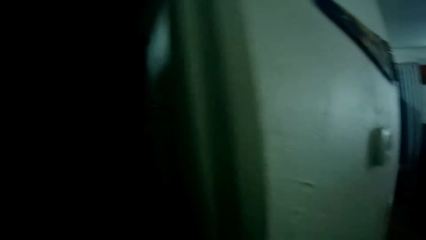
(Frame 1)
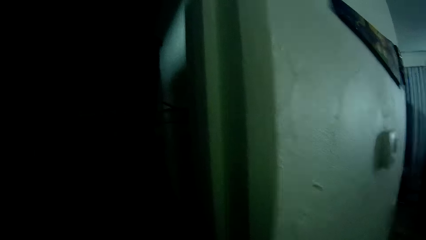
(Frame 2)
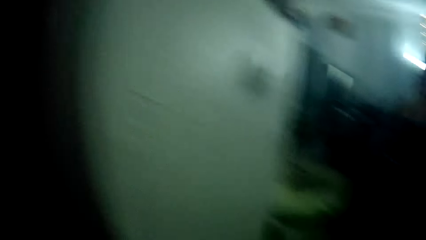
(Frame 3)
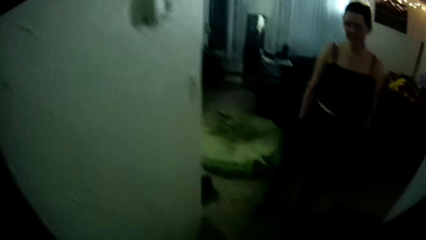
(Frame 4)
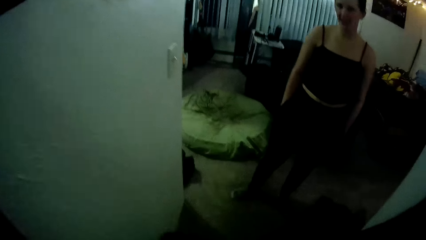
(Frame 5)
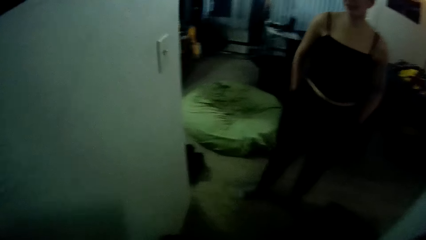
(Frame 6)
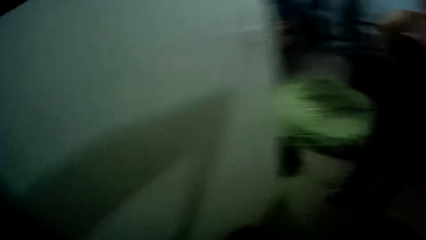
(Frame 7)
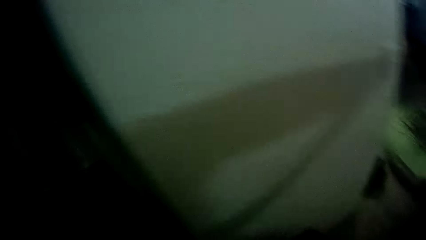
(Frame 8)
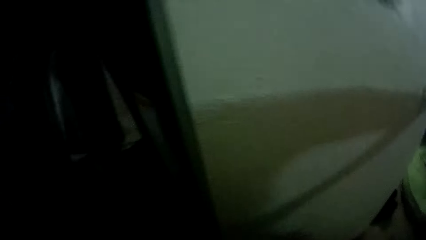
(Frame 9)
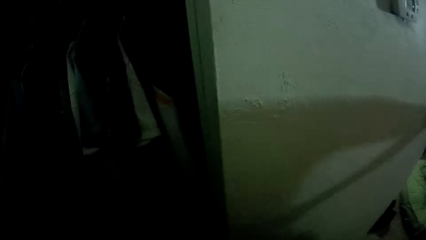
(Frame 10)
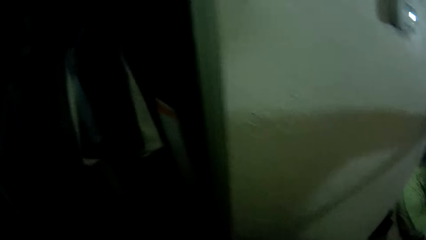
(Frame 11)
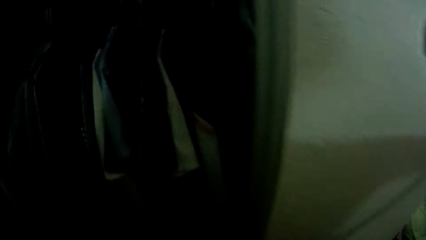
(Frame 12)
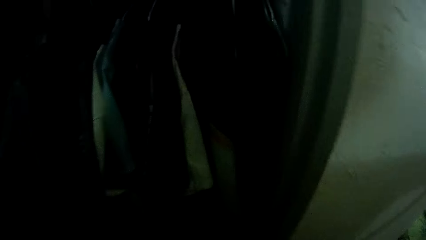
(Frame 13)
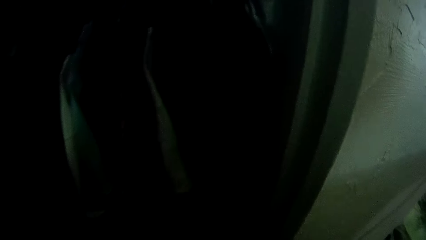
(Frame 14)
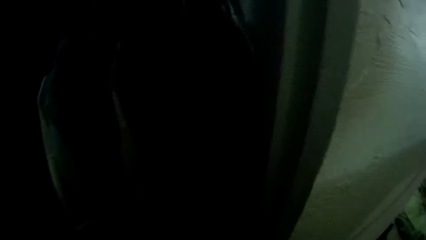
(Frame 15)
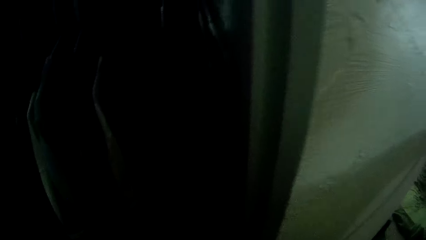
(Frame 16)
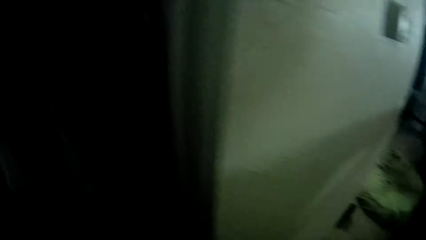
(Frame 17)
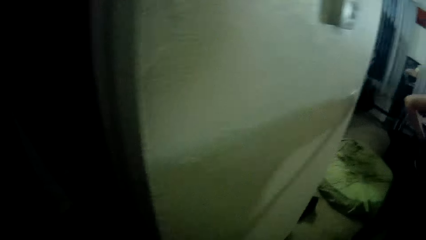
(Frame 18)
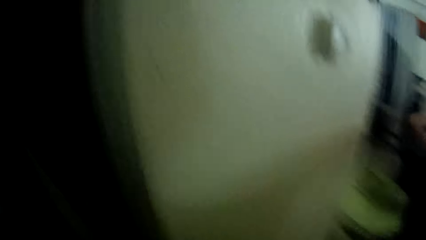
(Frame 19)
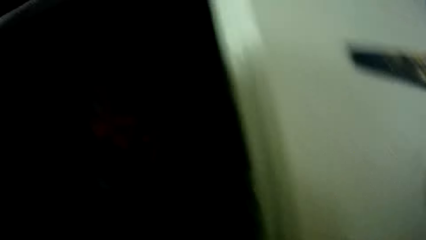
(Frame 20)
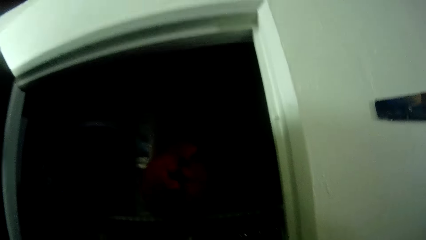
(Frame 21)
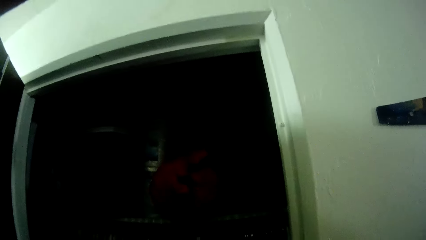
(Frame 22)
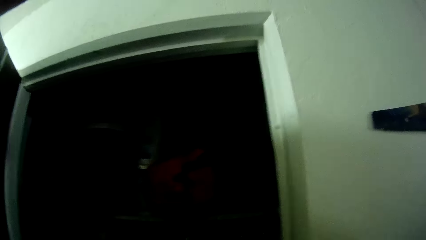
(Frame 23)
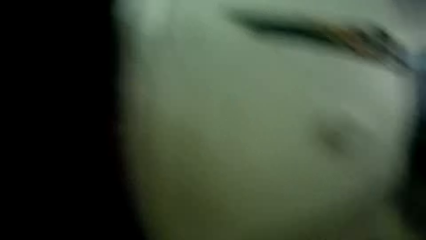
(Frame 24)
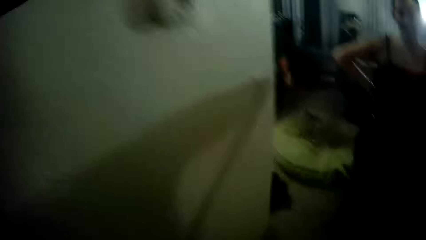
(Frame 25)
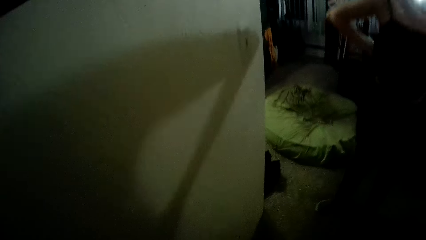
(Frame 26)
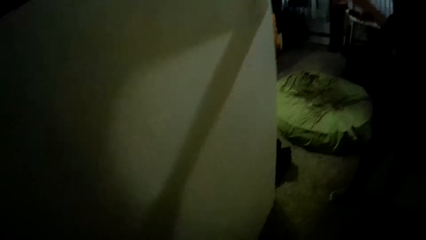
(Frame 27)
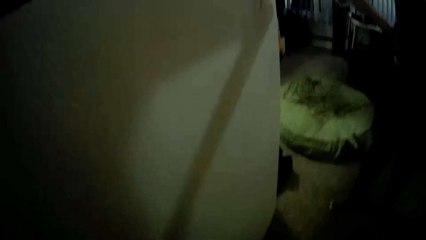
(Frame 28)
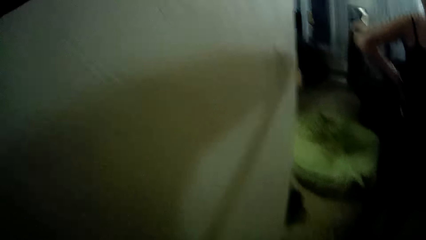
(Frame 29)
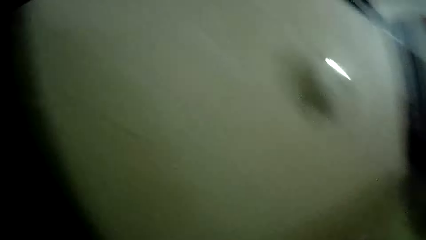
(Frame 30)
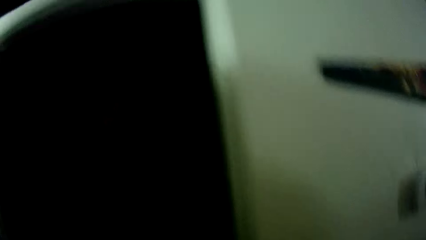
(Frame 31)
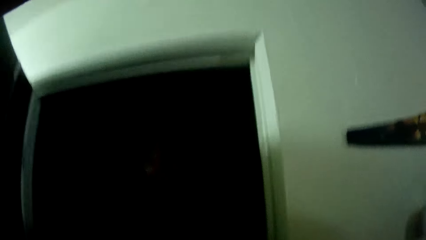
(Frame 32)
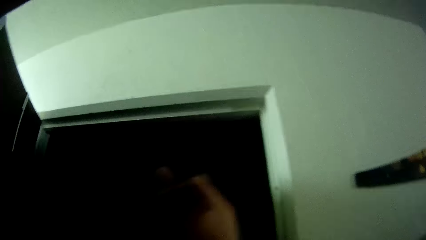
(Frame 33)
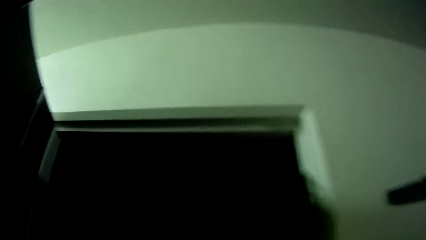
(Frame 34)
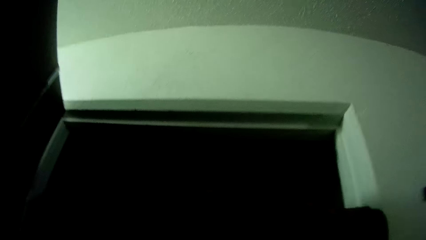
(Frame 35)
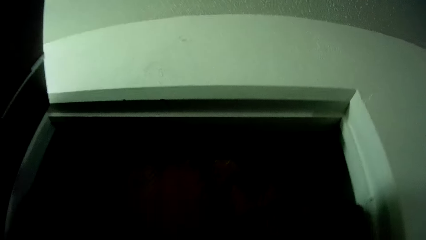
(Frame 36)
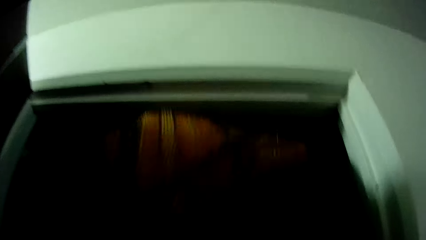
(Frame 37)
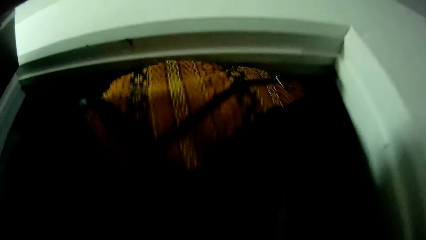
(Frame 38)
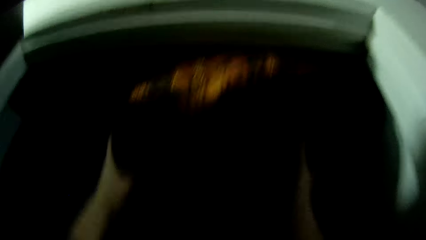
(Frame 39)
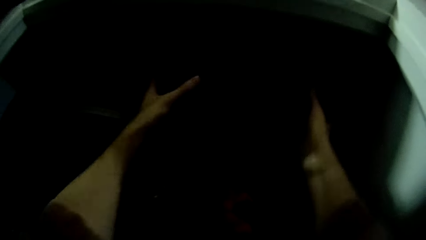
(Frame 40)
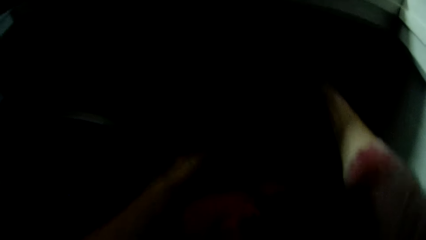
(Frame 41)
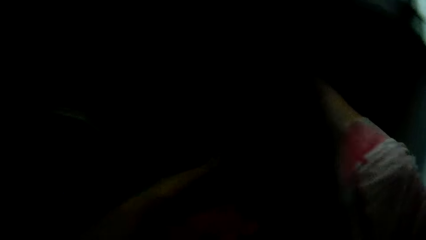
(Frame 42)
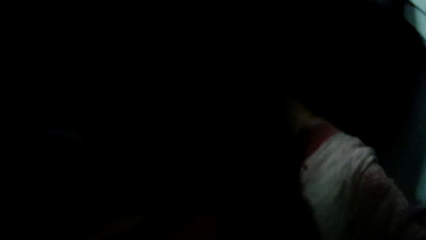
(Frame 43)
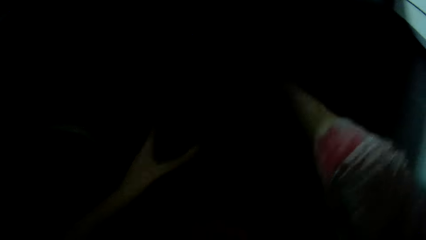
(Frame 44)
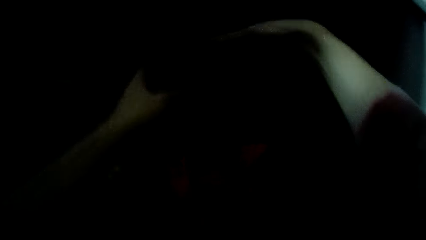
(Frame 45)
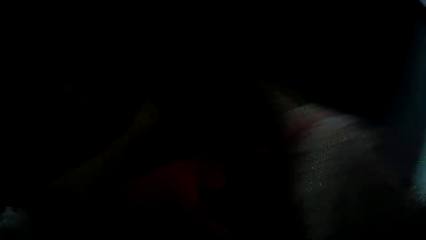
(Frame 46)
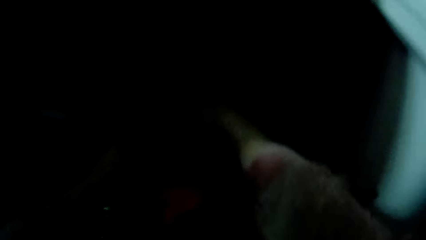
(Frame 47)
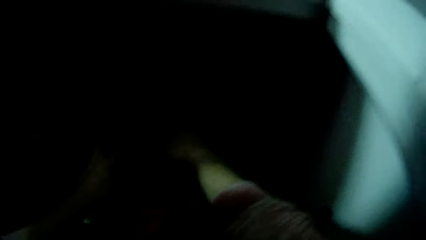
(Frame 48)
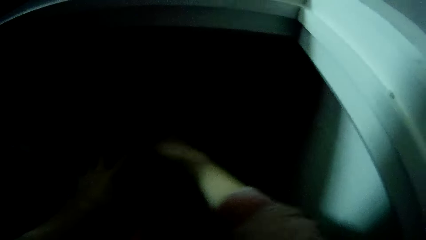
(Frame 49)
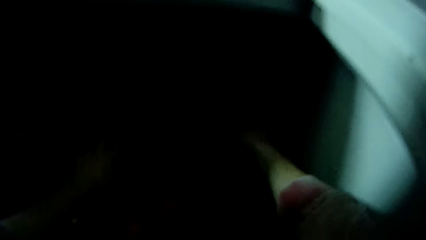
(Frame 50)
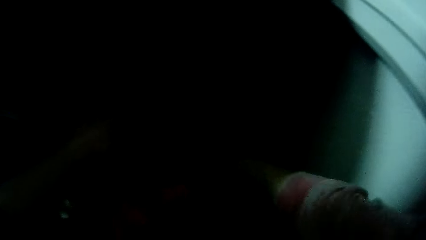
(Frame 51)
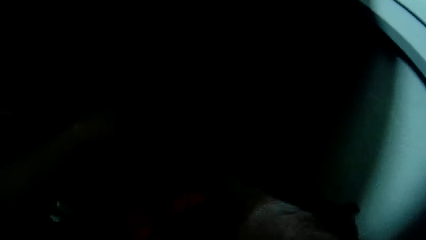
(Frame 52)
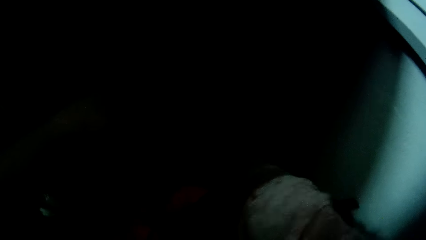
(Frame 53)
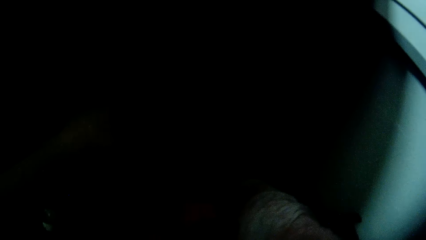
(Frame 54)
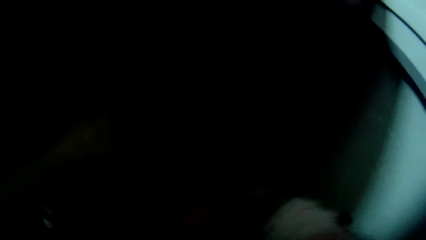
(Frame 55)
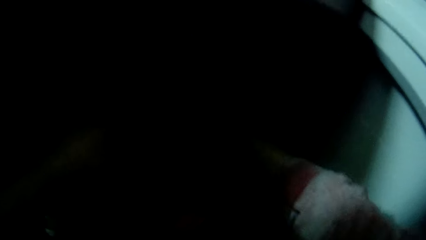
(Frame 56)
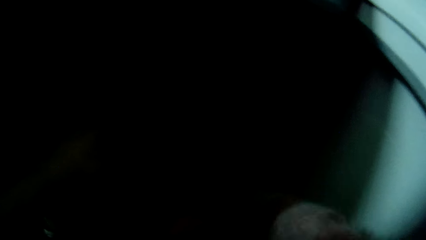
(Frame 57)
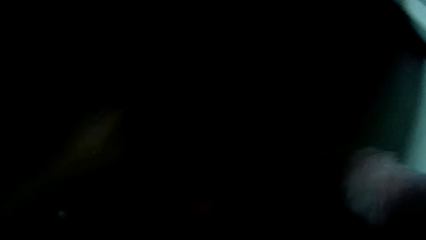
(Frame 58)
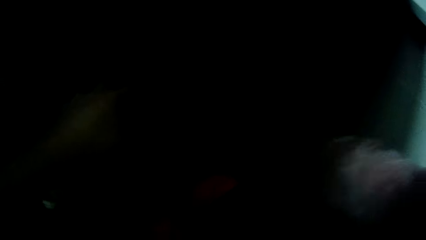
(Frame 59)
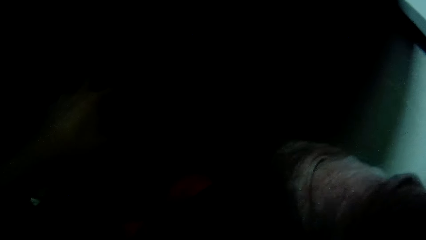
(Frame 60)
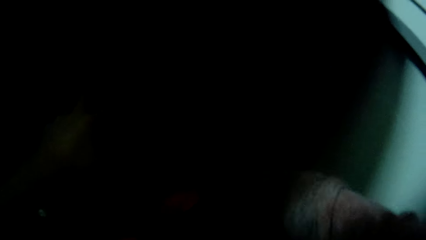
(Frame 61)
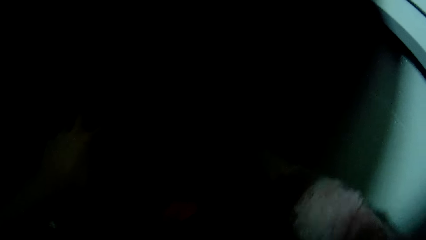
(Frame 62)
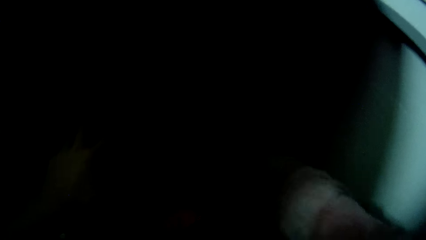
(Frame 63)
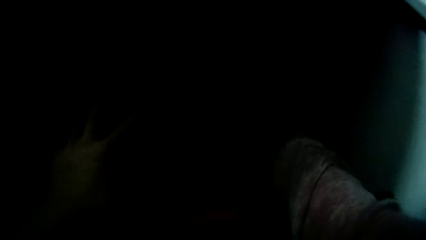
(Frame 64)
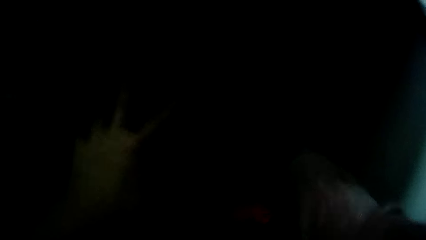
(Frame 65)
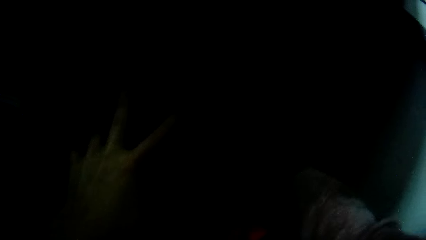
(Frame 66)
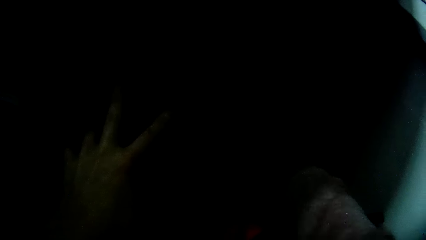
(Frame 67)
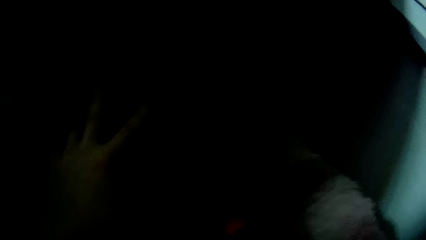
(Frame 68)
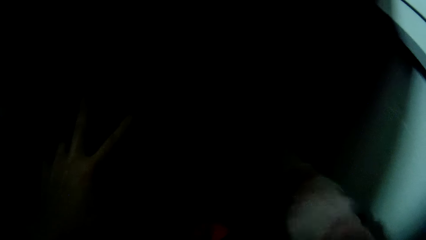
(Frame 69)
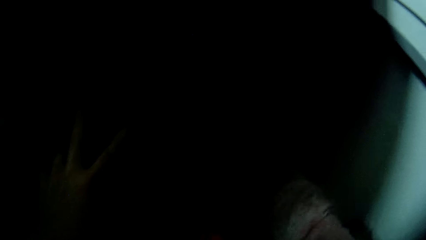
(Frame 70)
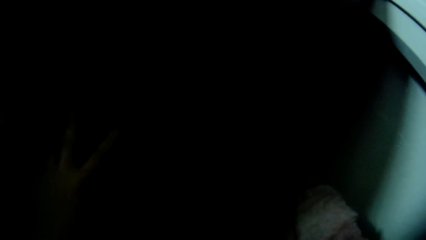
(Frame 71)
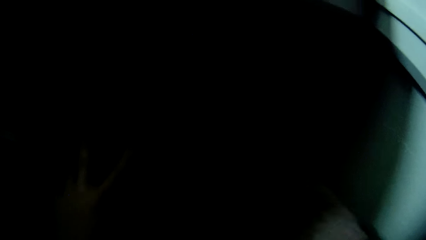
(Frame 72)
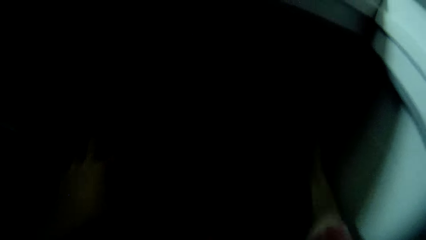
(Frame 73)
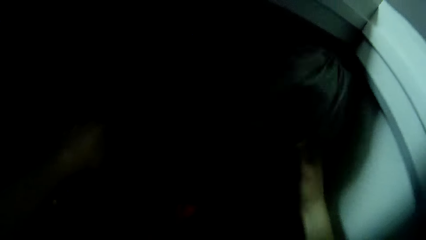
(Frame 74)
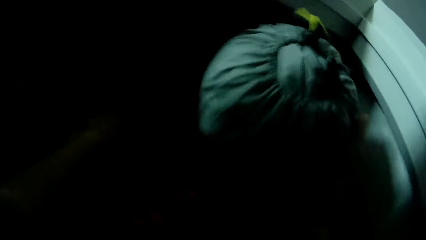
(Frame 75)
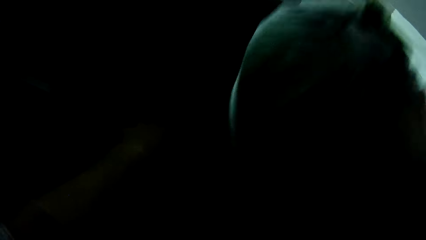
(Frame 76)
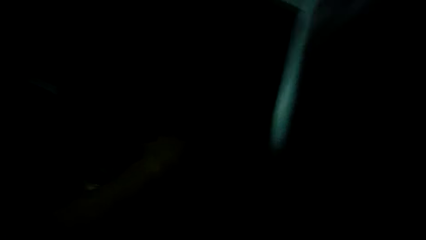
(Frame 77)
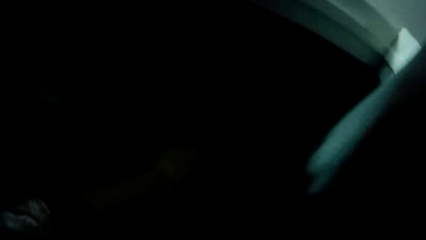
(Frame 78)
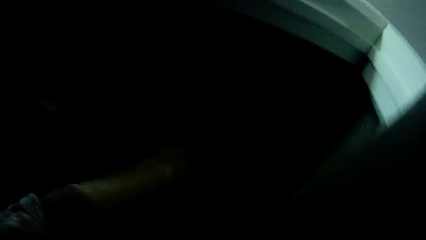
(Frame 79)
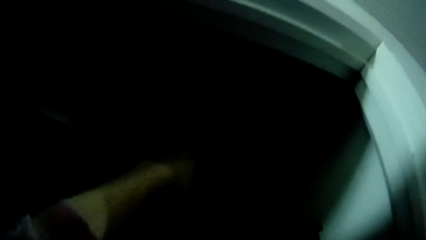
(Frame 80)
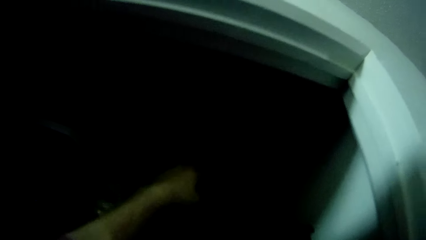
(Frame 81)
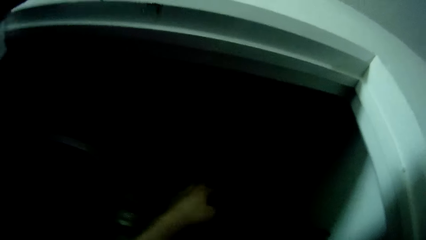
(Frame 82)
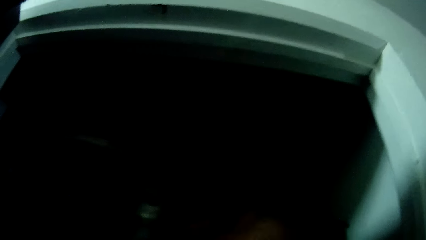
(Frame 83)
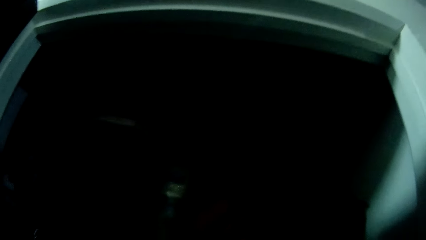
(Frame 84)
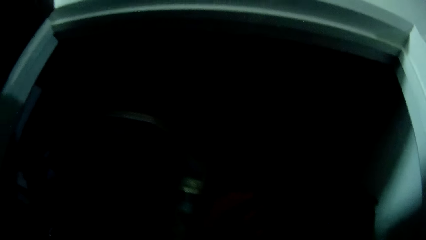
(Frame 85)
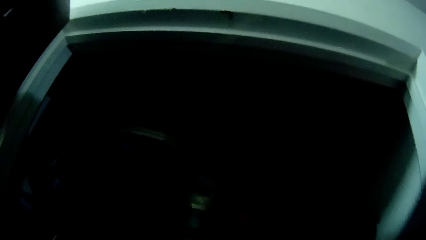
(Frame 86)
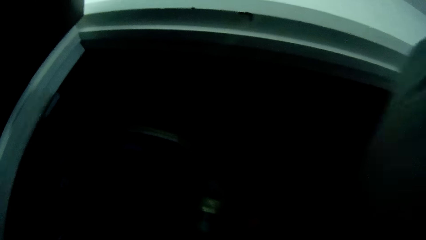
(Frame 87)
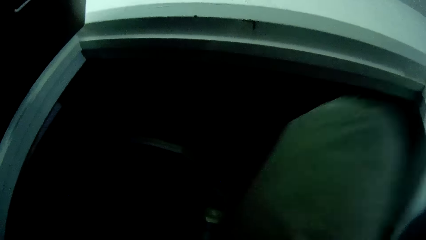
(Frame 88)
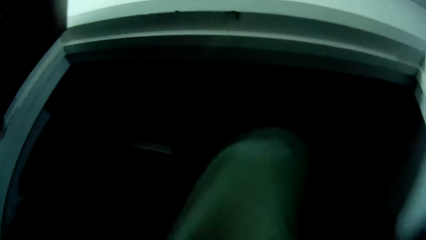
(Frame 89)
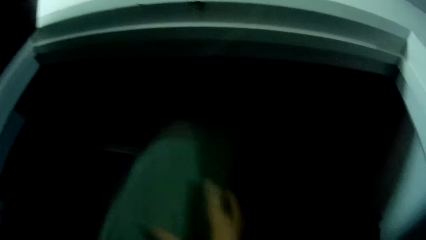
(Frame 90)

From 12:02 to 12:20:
The camera wearer puts a bag into the wardrobe with both hands. He lifts clothes and puts the clothes in the wardrobe. He stretches his right hand. He flips the clothes in the wardrobe. He removes a backpack from the wardrobe with his right hand. He lifts something.
